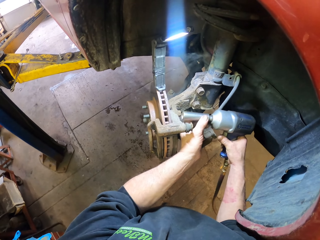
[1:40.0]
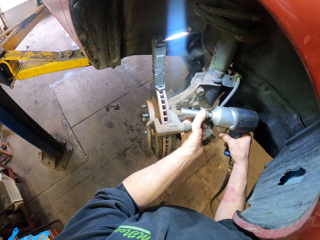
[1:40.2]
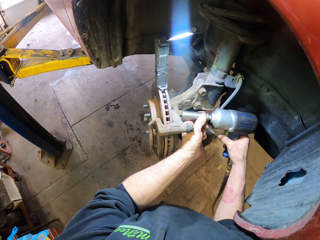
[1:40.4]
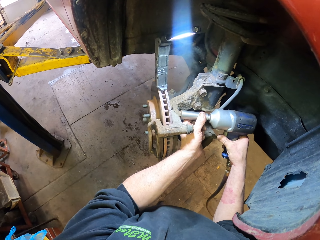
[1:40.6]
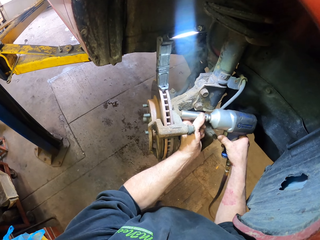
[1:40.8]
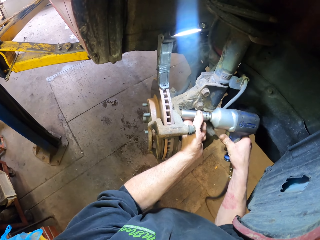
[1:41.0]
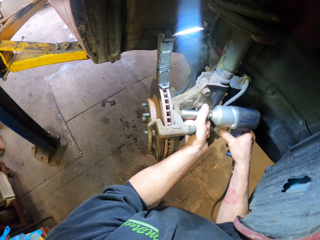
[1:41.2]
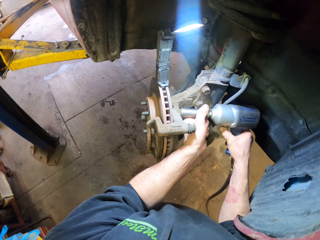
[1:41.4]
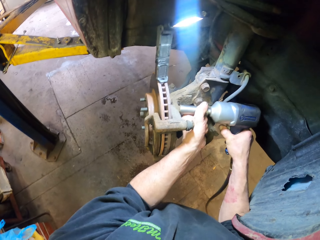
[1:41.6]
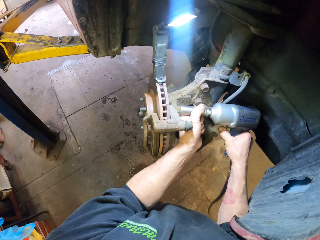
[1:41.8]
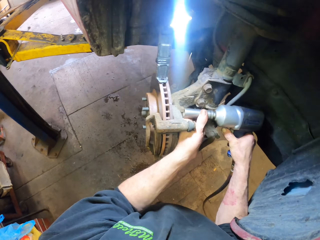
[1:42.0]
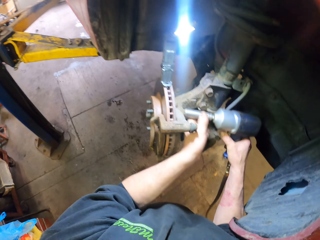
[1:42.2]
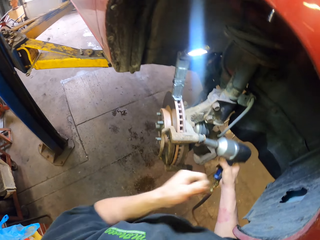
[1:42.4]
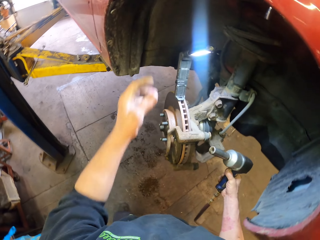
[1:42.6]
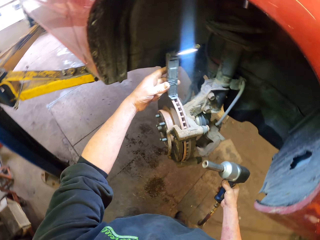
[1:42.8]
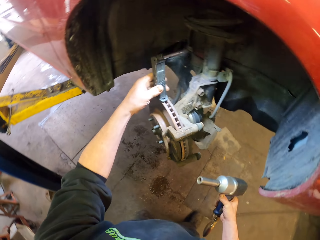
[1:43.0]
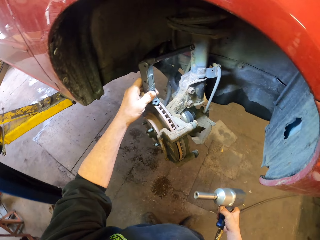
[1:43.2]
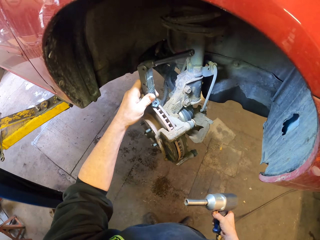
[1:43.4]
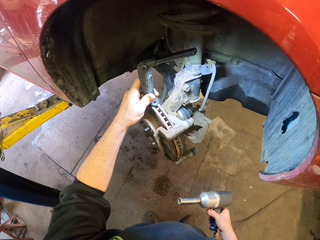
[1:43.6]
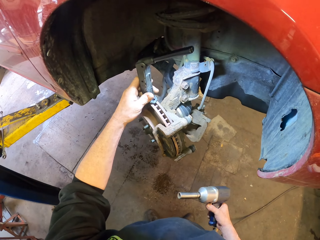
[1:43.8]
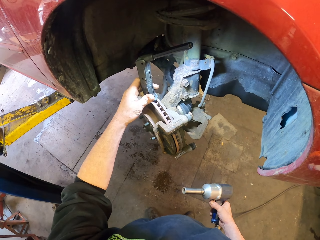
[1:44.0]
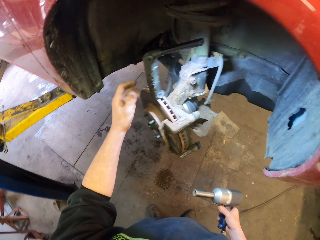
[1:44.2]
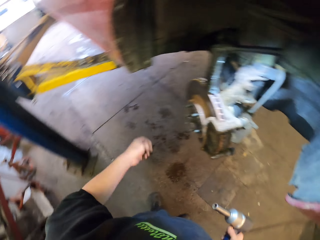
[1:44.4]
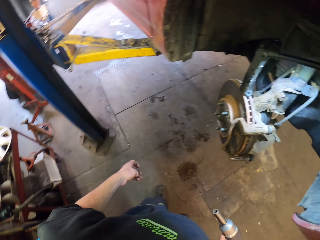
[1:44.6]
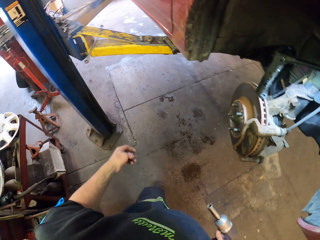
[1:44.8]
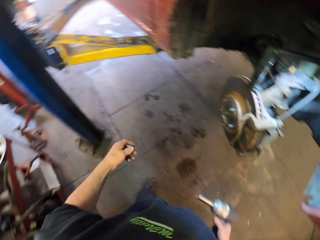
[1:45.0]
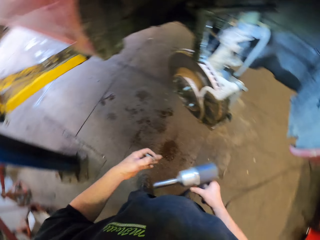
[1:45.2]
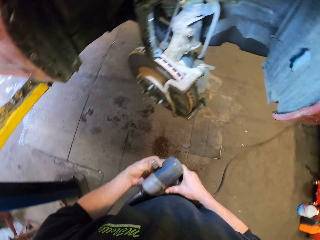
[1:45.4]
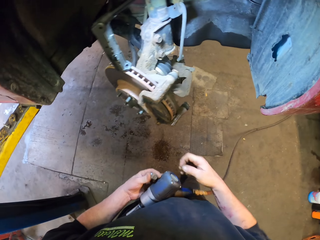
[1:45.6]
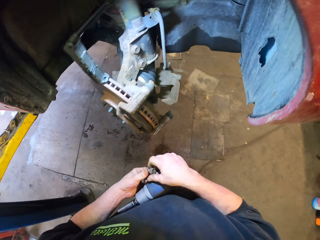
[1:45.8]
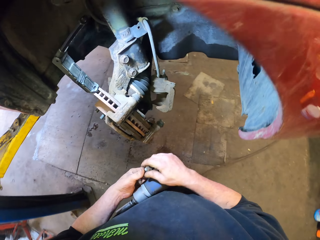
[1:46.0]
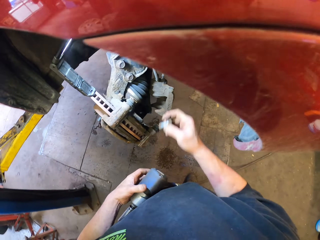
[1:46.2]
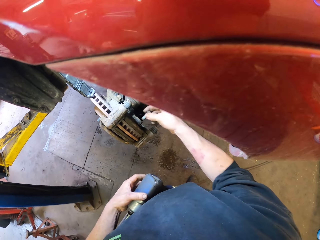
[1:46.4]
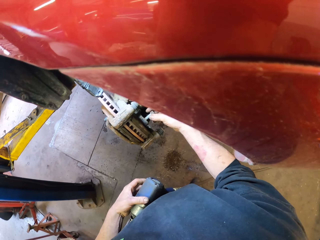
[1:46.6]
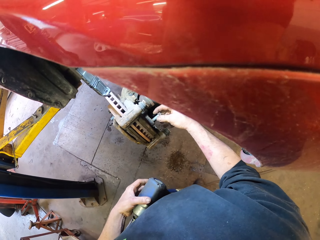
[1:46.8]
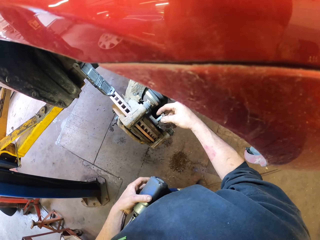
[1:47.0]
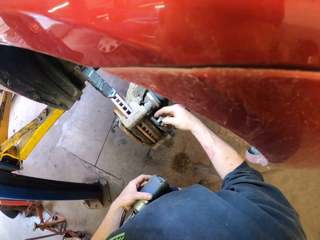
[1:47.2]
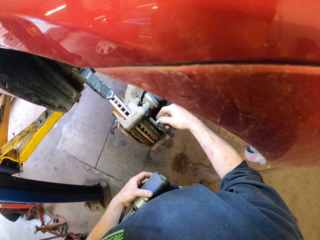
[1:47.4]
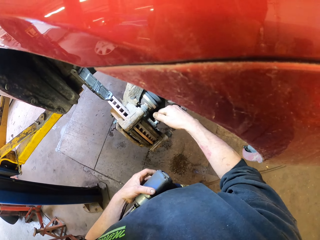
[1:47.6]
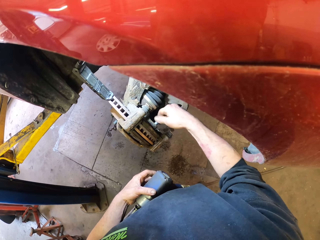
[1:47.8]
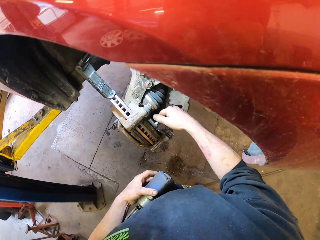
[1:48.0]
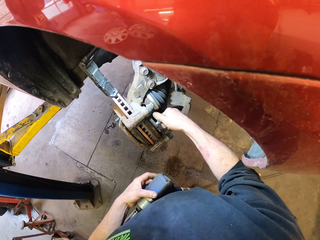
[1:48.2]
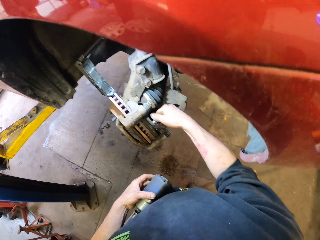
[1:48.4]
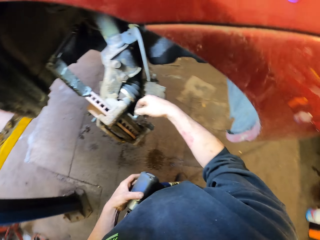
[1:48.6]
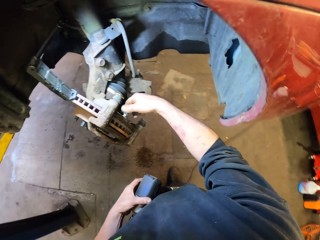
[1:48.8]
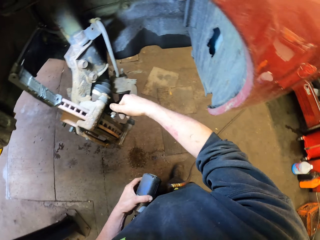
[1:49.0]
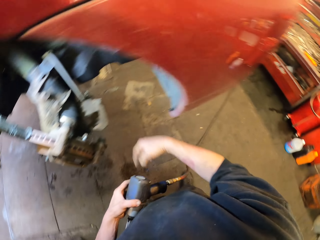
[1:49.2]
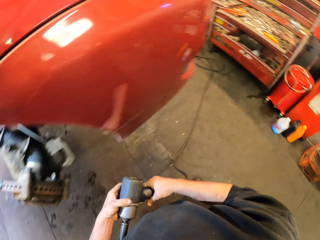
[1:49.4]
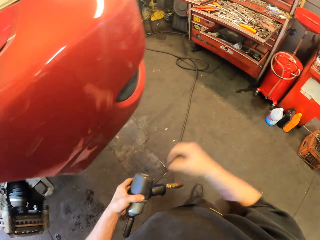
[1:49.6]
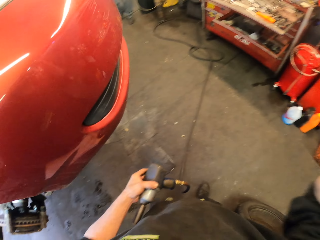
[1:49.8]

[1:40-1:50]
The camera wearer holds the nut gun. They hold a torch. They take a bolt. They connect the bolt in something.

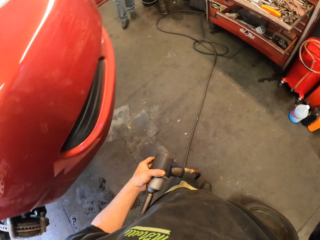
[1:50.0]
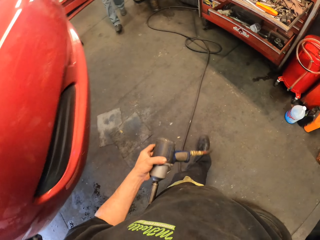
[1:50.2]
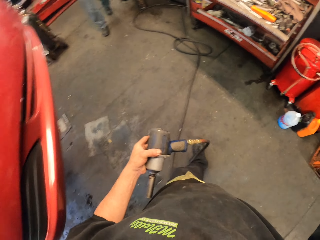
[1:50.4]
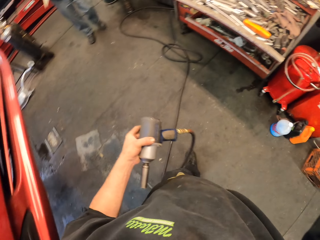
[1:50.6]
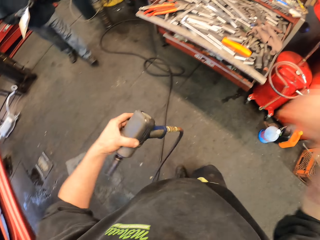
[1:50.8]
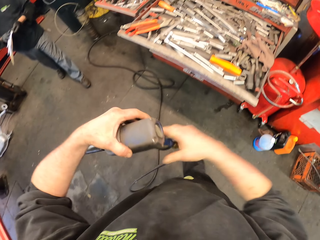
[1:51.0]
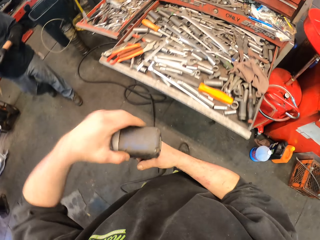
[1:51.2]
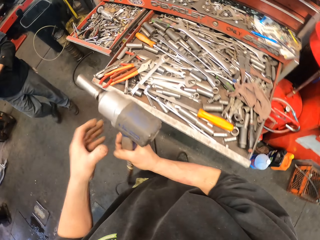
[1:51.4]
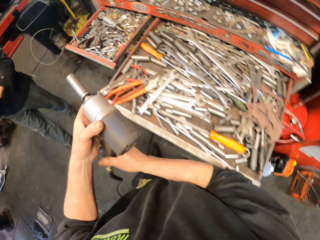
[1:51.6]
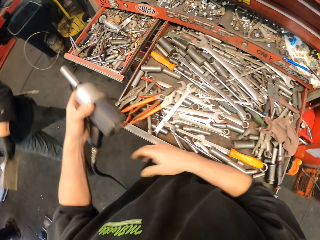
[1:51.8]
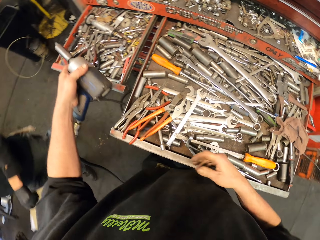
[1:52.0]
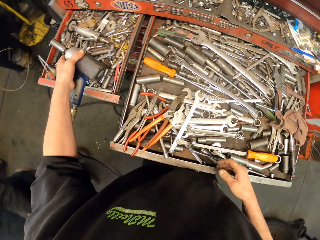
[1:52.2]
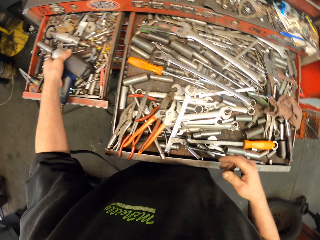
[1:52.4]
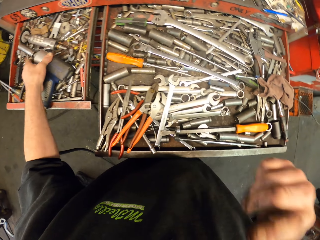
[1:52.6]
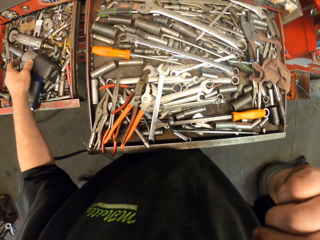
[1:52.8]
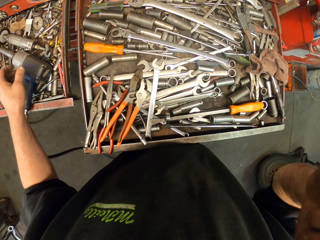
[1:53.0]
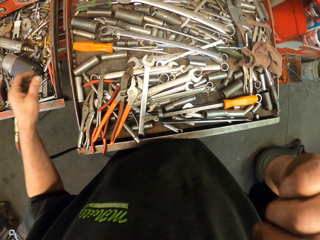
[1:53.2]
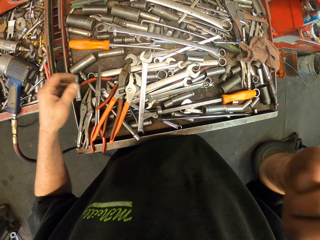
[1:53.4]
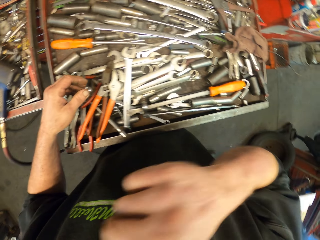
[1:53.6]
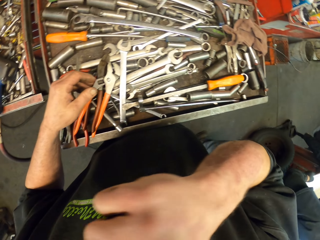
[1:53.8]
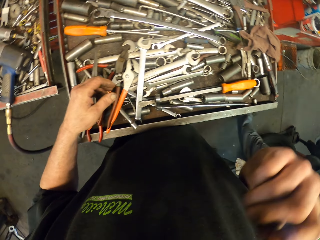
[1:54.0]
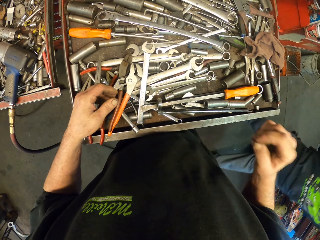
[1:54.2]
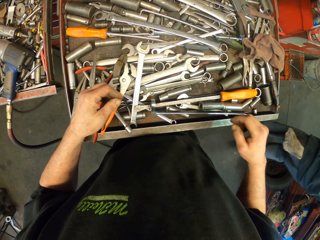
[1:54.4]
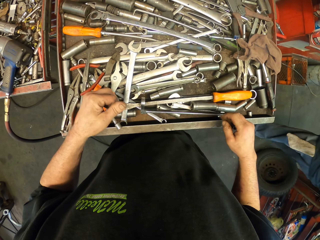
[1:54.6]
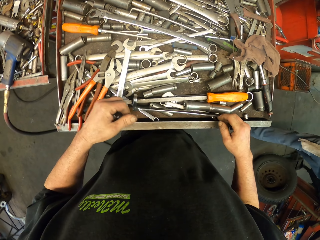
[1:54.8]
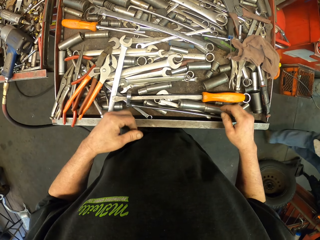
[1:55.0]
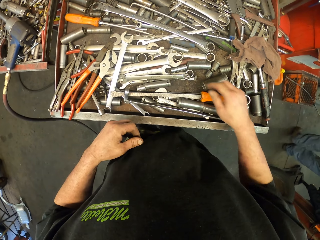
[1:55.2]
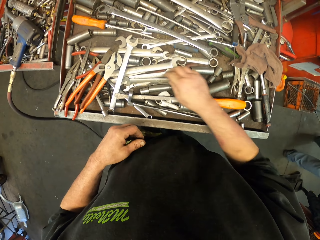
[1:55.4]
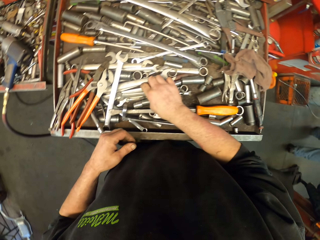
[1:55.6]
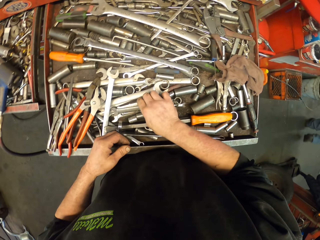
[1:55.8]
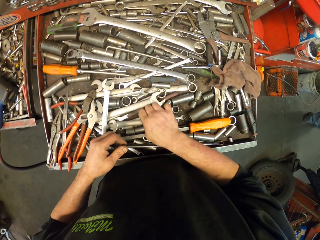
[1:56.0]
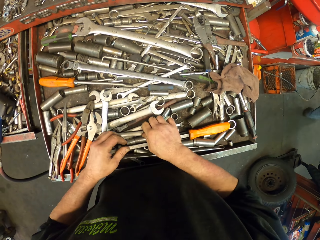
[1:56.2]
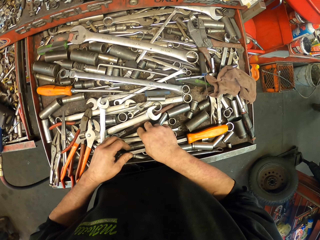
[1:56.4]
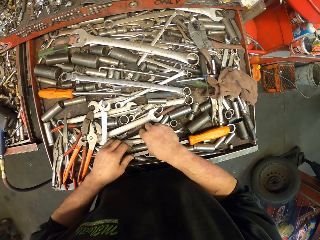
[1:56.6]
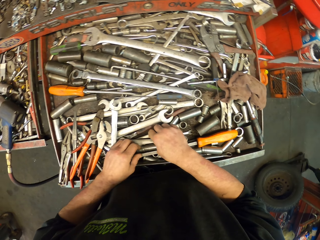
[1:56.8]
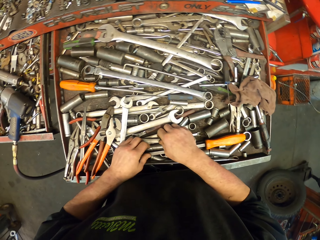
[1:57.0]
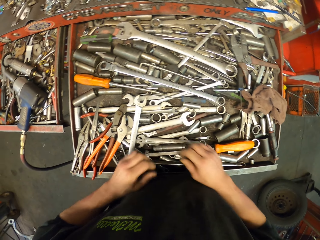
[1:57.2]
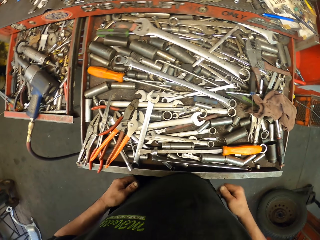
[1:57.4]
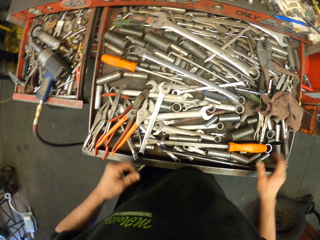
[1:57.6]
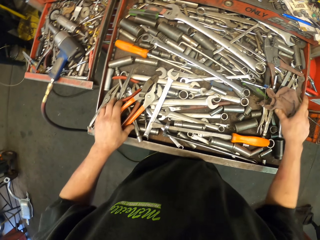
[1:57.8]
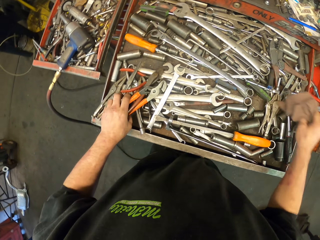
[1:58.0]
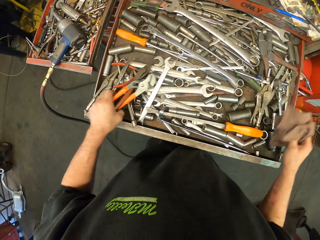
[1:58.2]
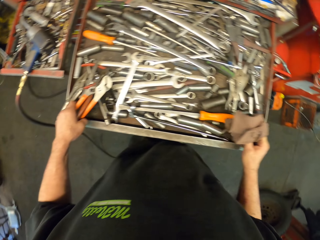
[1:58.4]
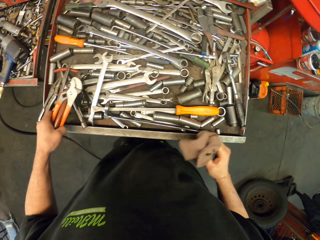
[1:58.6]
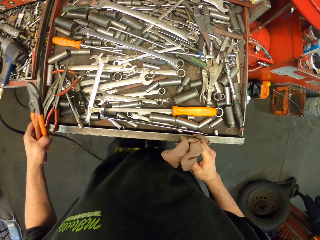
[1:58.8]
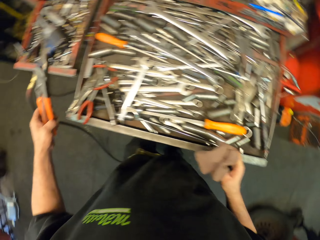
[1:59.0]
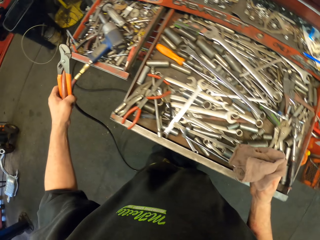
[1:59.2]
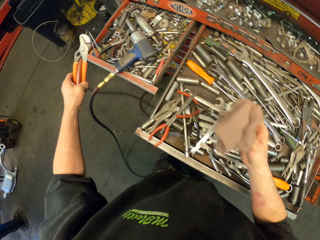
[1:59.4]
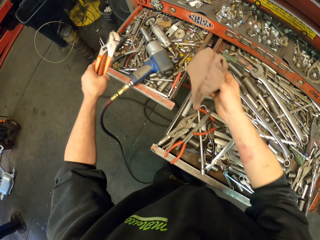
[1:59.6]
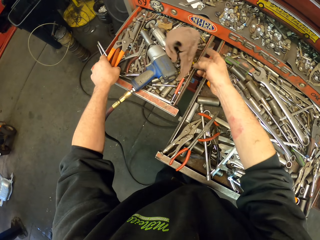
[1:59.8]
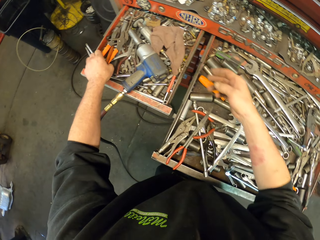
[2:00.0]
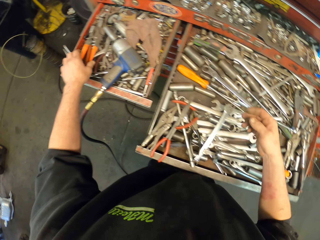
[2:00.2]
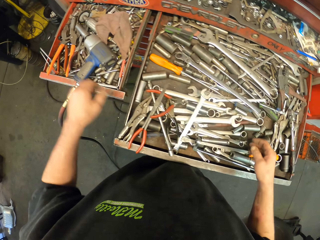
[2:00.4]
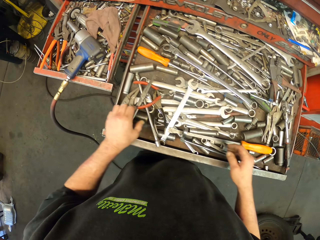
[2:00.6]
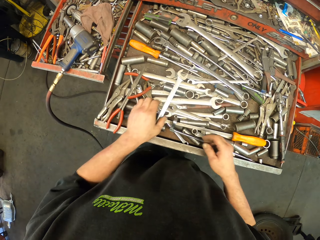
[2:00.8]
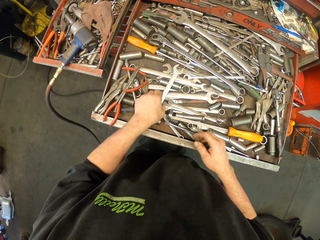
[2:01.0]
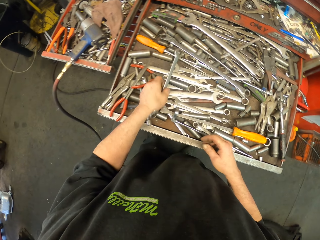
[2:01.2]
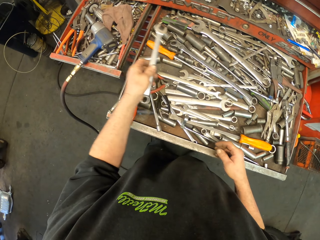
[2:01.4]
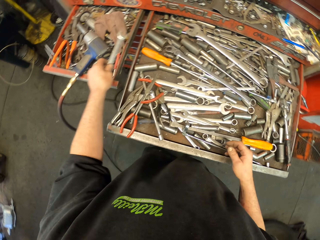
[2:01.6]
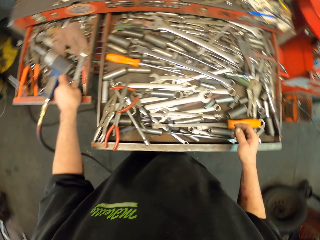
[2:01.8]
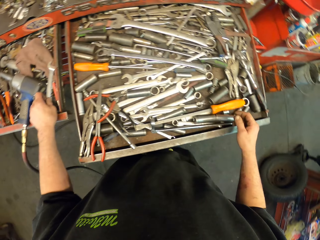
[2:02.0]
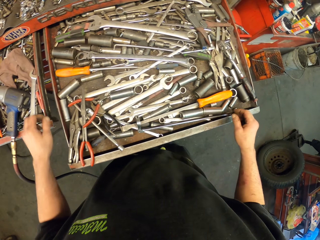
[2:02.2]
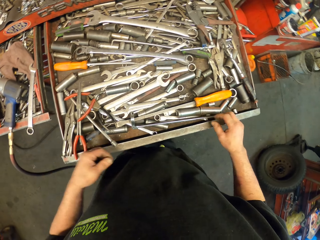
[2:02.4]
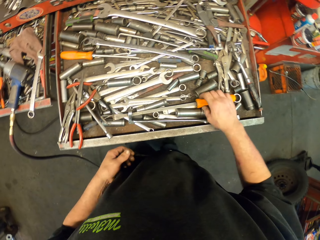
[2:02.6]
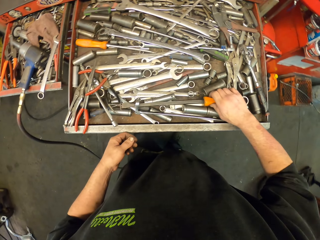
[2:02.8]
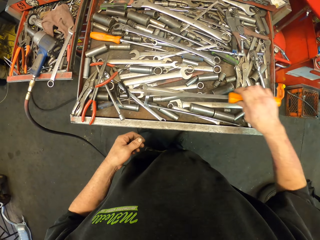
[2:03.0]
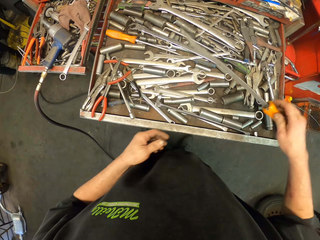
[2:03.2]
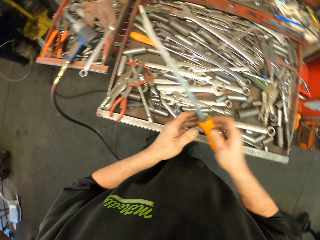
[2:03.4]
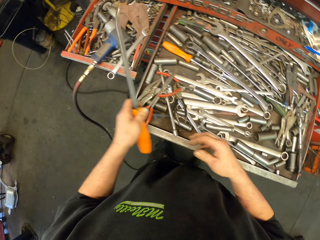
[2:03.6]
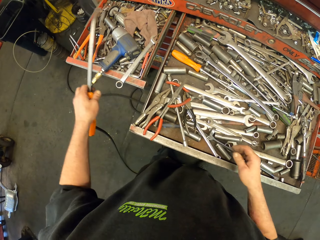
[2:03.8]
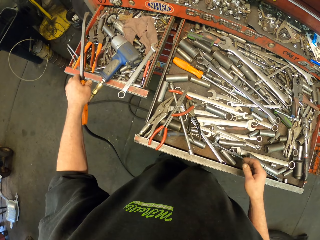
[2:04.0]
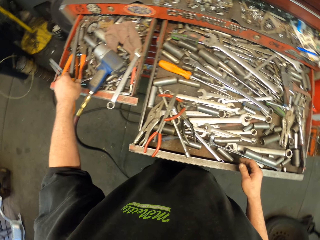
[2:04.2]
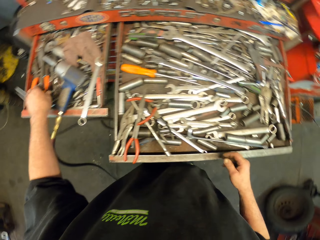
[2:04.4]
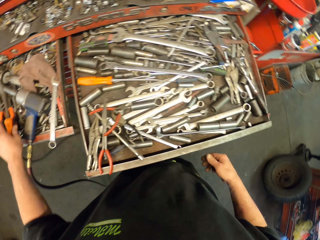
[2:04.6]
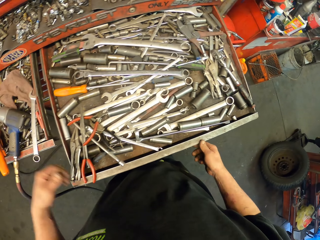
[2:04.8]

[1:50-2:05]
The camera wearer walks in the room. A man walks in the workshop. The camera wearer puts the nut gun on tools. They scratch their face. They touch spanners. They take a rag and wrench. They throw the rag. They put the wrench and rag on tools. They take a spanner. They put the spanner on tools. They take a metal tool. They put the metal tool on other tools.
